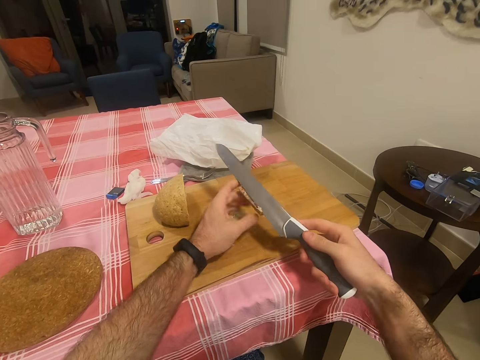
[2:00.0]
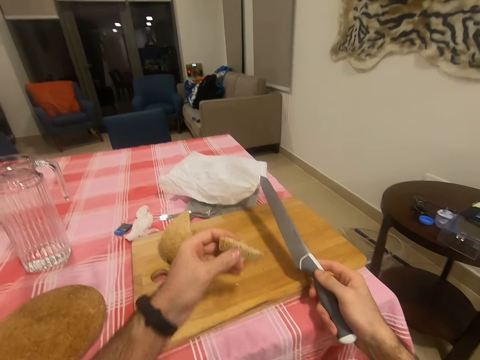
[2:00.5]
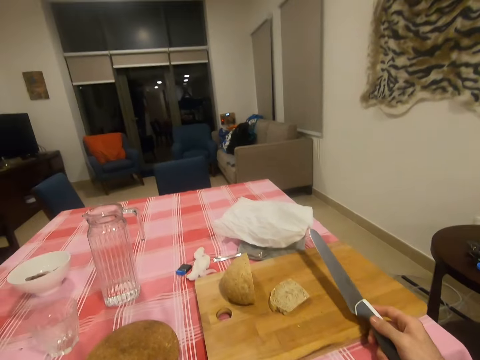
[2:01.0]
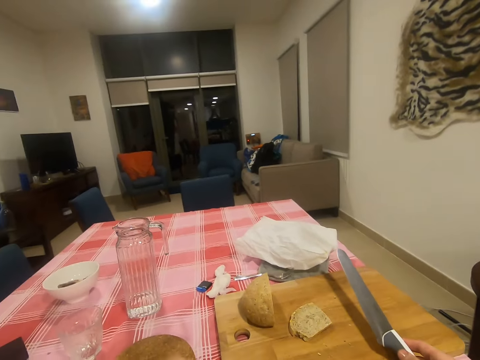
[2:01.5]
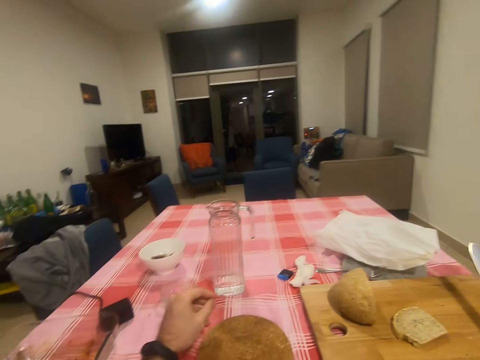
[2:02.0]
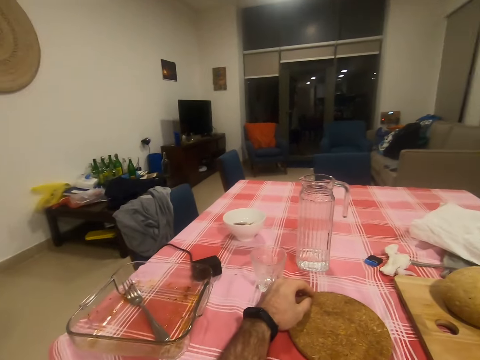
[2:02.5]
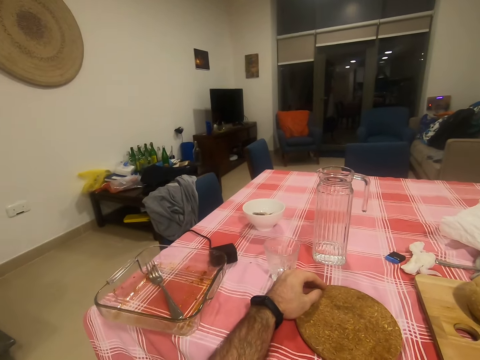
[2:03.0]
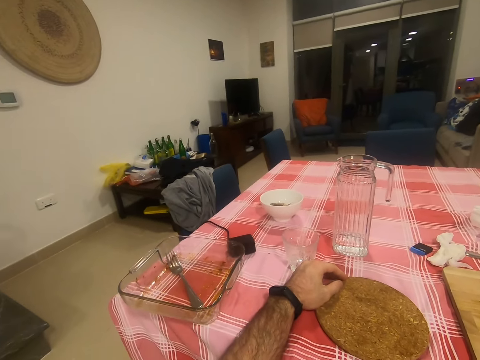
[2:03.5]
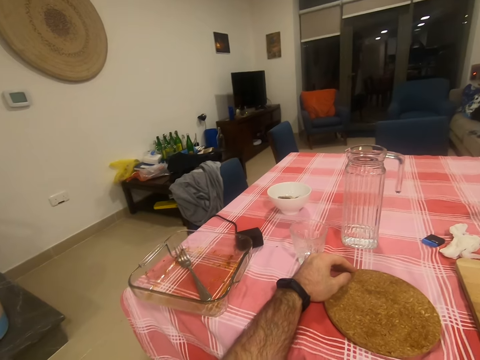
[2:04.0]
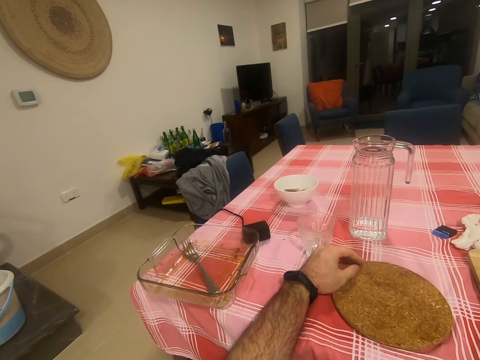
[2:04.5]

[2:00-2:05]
The camera wearer picks up the piece of bread with his left hand. He puts the piece of bread in his mouth with his right hand. He lowers his left hand to the table. He turns to the side.

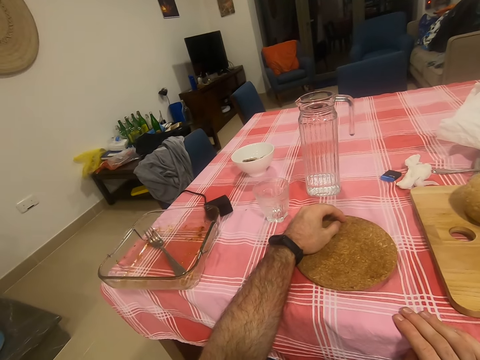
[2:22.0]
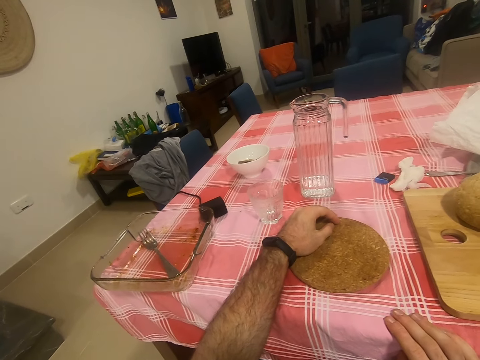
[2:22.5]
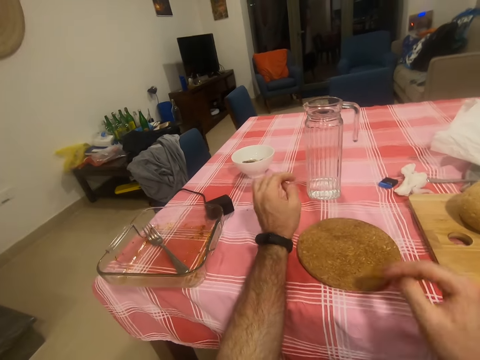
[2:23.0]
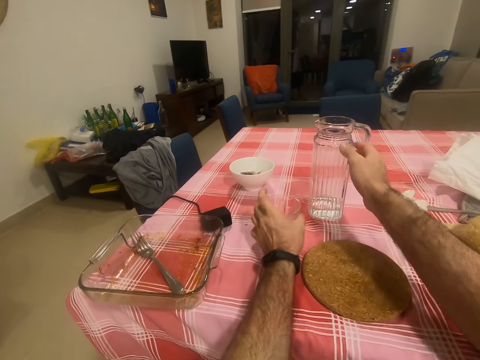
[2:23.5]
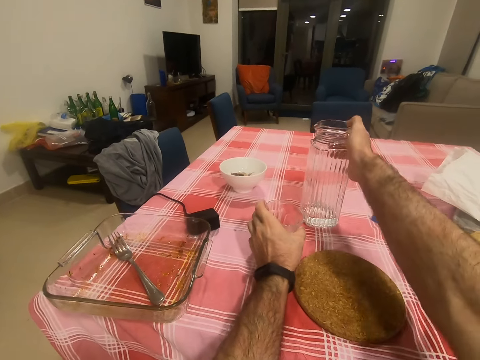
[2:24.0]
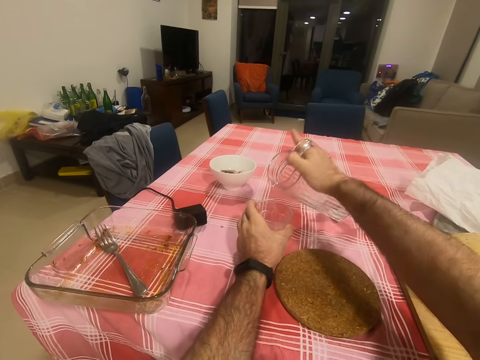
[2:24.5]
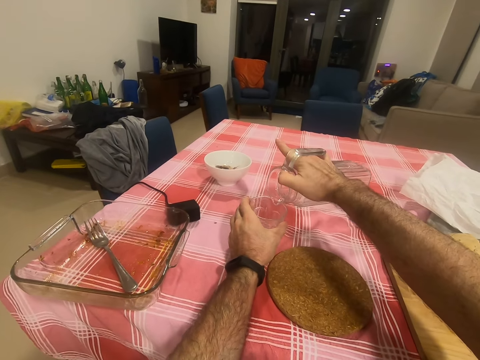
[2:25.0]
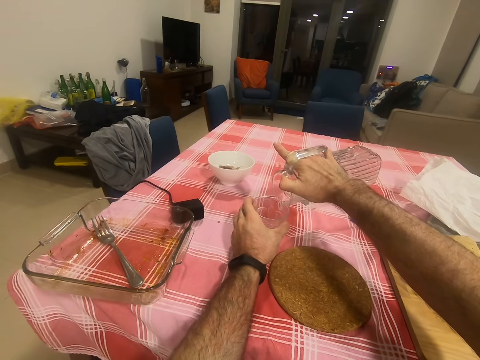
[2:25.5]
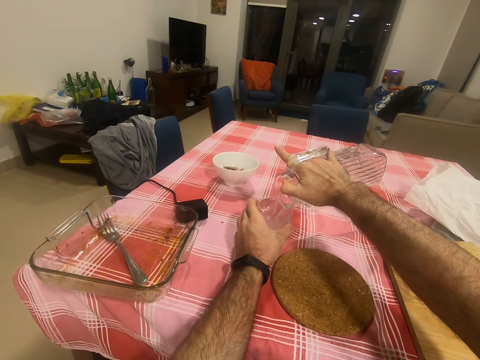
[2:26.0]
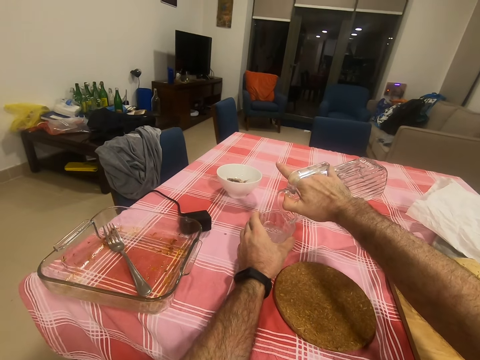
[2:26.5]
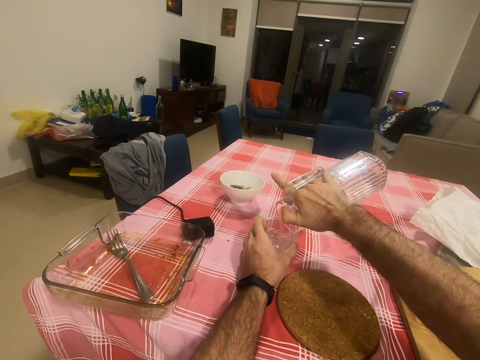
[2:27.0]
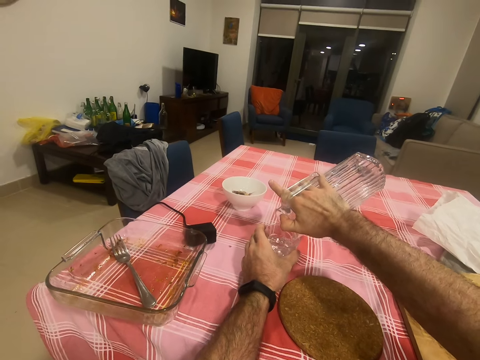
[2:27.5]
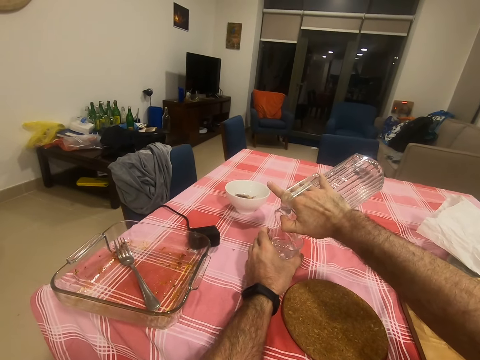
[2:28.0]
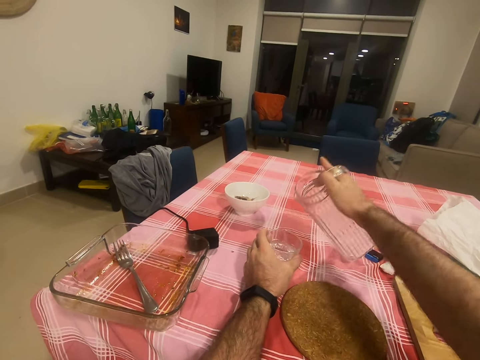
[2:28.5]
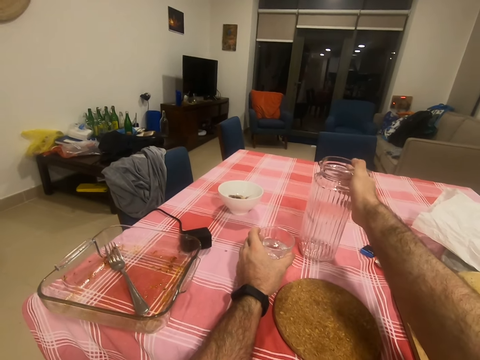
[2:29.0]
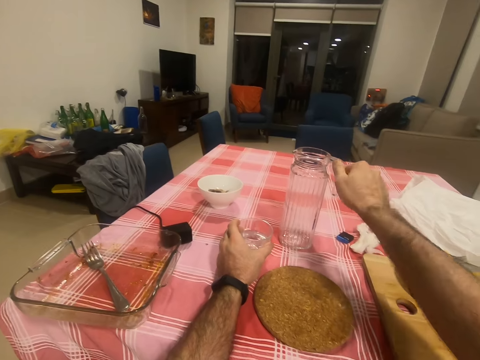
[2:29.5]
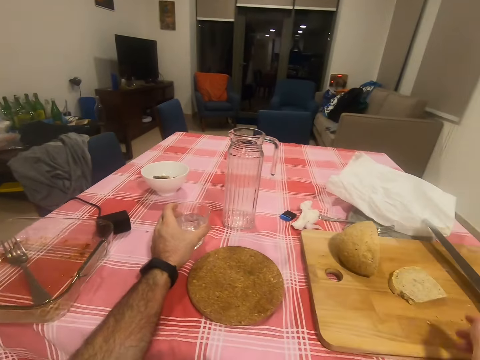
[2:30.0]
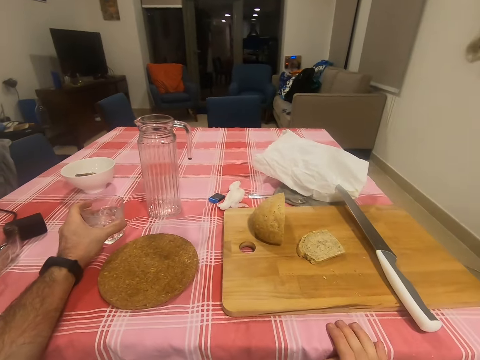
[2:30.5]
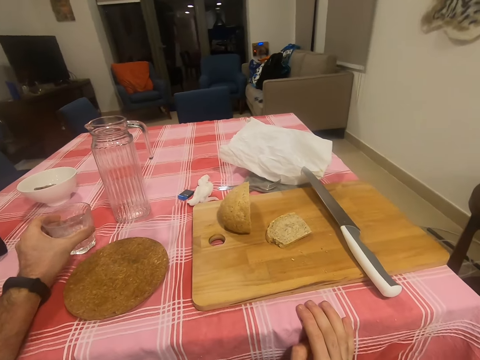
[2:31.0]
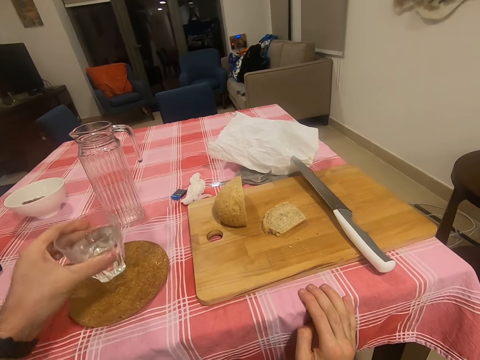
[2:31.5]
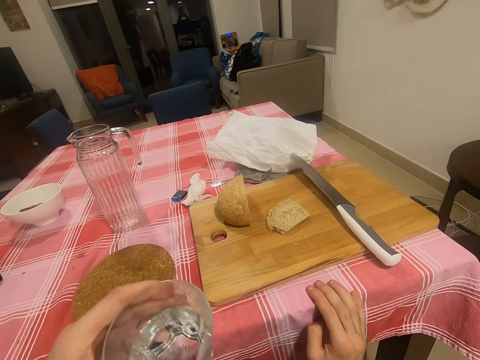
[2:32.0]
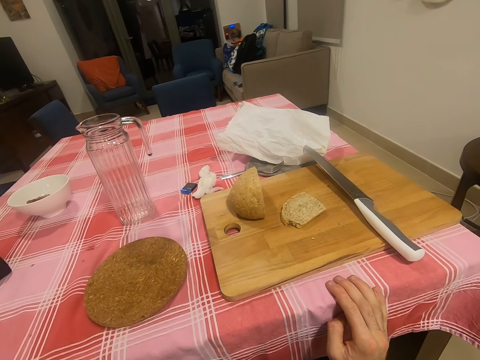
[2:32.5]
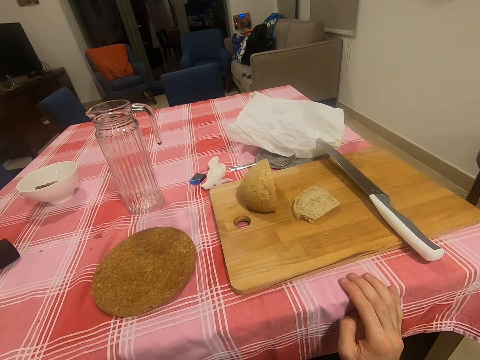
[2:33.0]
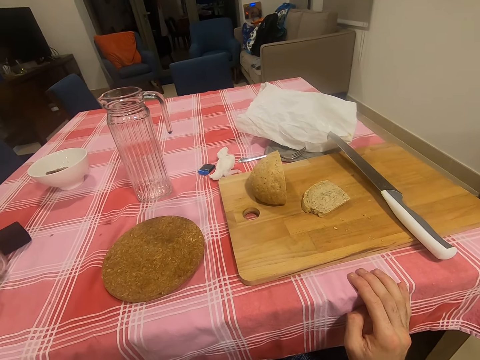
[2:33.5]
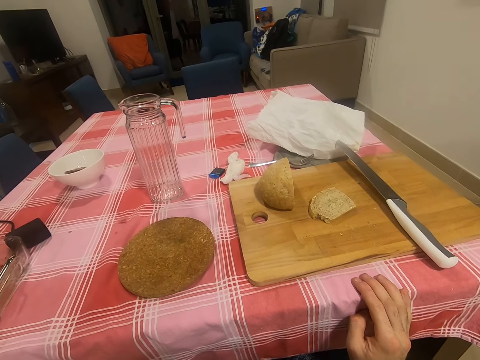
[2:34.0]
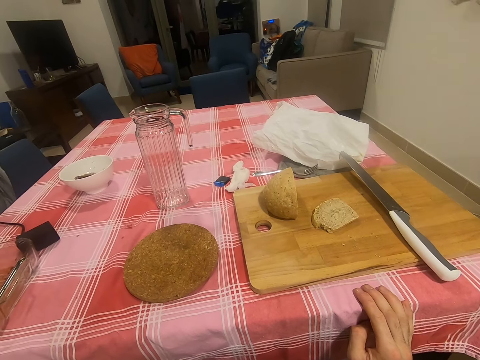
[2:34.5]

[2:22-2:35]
The camera wearer holds a jug on the table. He pours the water in the jug into the cup or glass with both hands. He drops the jug with his right hand on the table. He raises the cup from the table to his mouth with his left hand. He turns to the side. He drinks water from the glass.

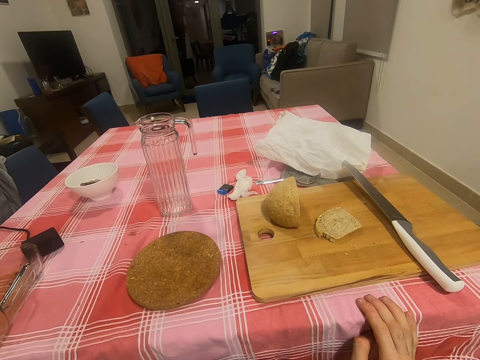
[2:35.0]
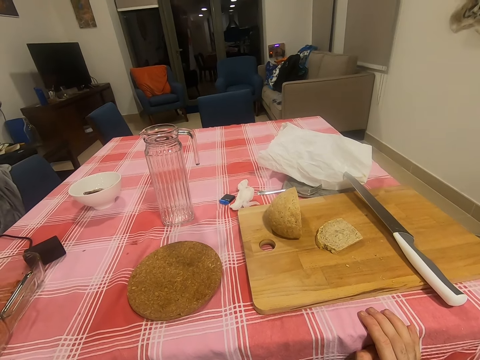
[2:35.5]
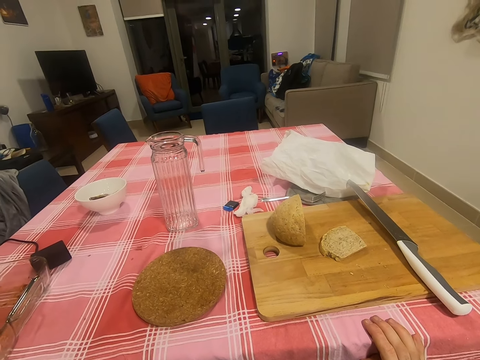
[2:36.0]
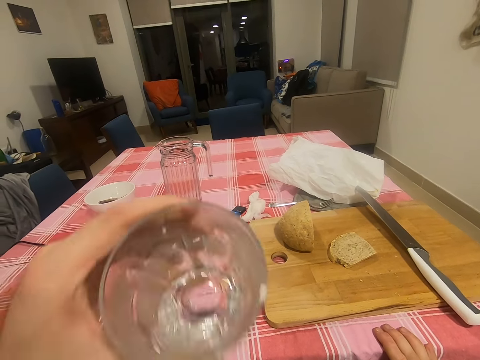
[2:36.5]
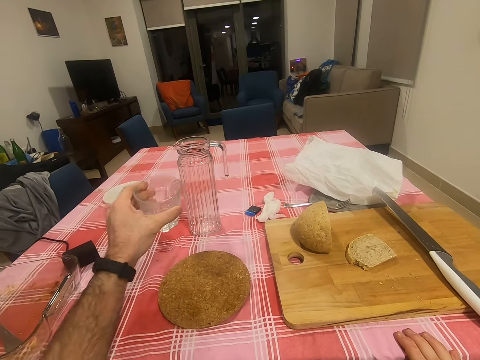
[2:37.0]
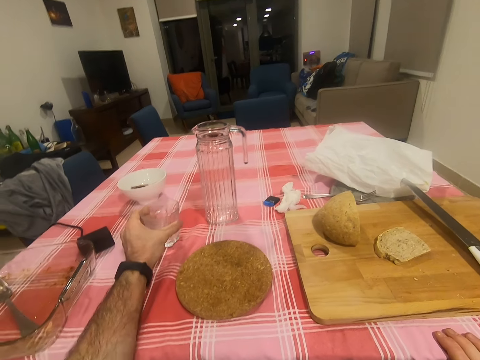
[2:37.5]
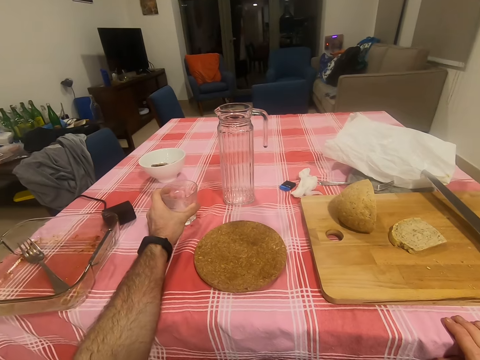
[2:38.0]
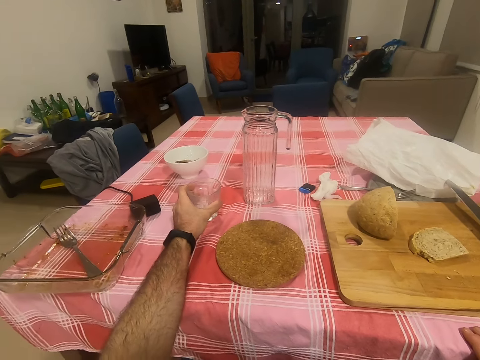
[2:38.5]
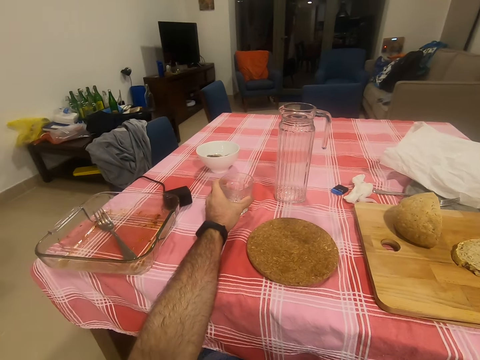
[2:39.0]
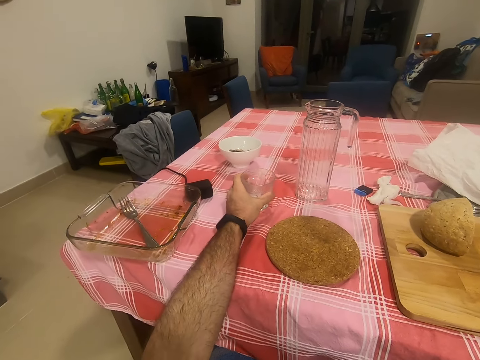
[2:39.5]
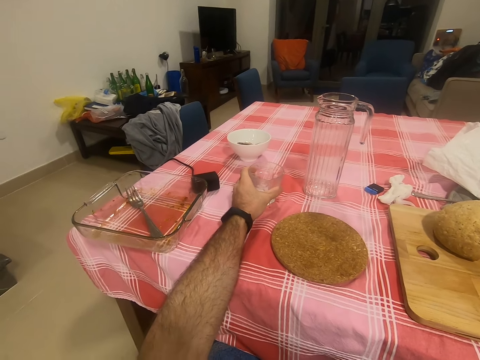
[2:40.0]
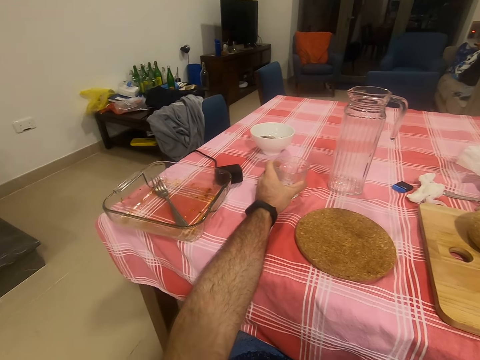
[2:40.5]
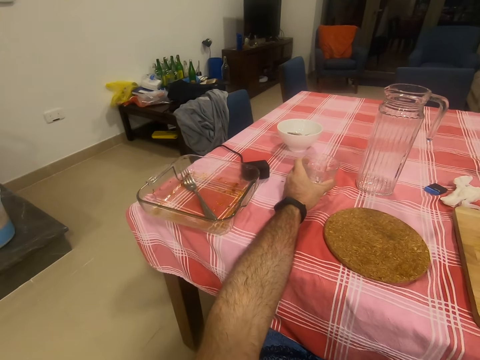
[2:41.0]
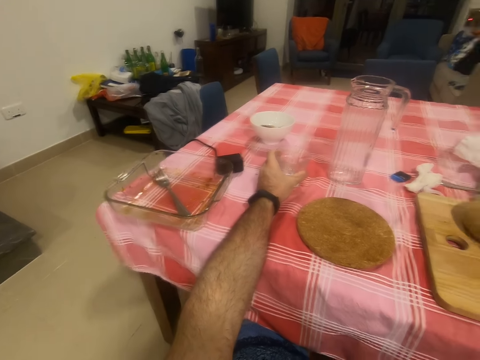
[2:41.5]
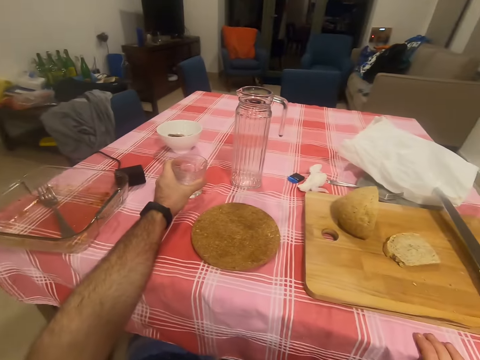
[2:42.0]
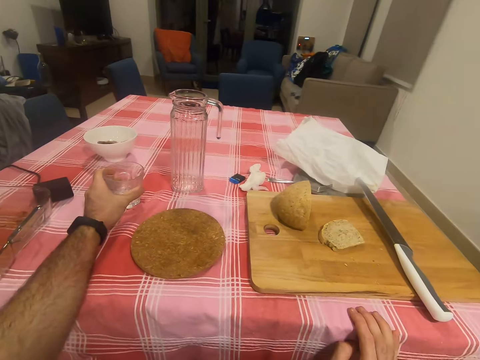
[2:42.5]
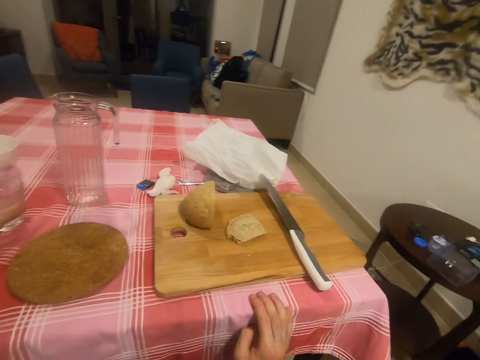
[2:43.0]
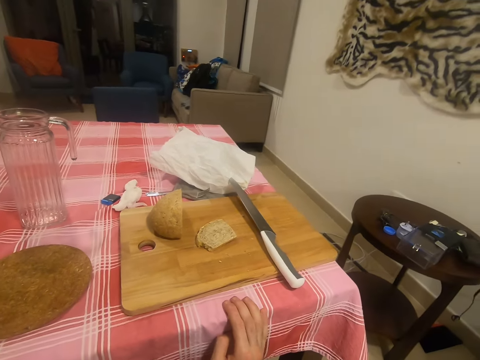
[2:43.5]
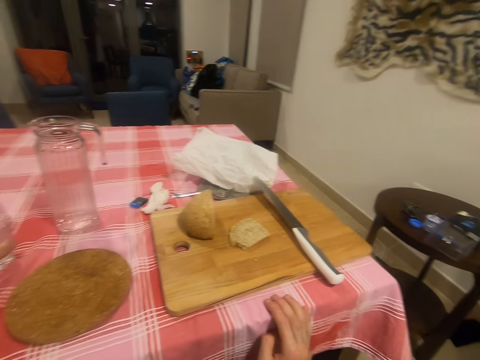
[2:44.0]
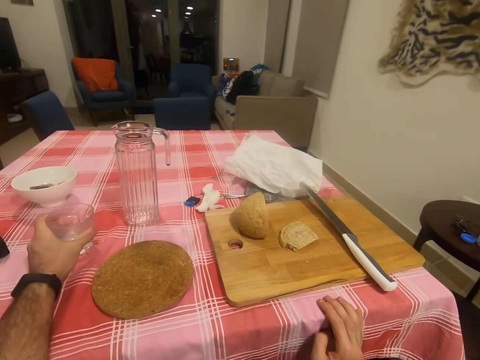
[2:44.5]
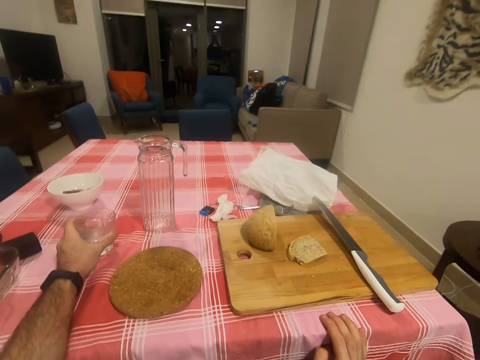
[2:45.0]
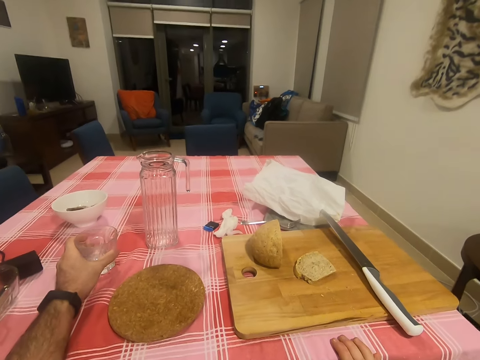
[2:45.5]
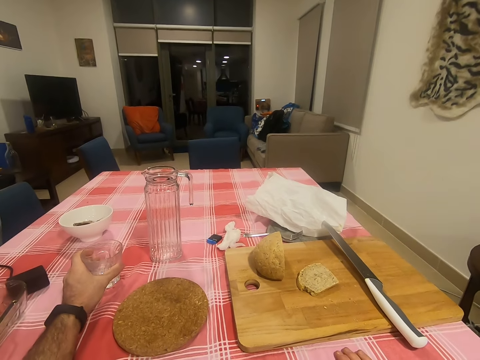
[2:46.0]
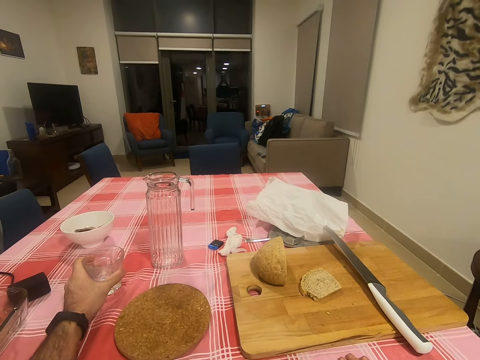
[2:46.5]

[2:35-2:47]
The camera wearer lowers the cup or glass from his mouth to the table with his left hand. He turns to the side. He holds the glass on the table. He turns to the side. He looks to his right direction. He holds the glass on the table.
